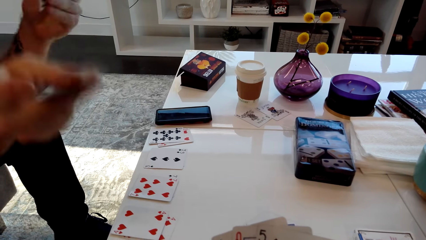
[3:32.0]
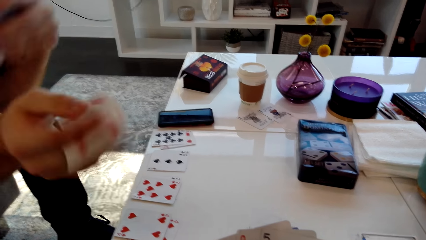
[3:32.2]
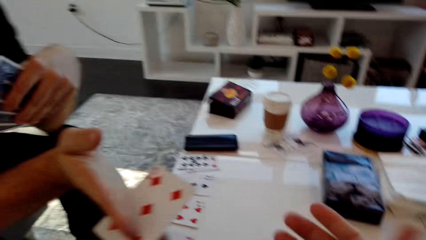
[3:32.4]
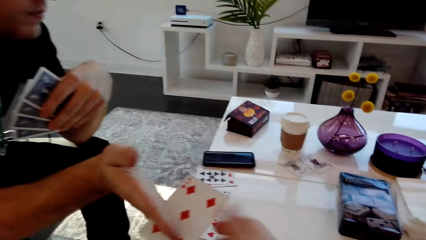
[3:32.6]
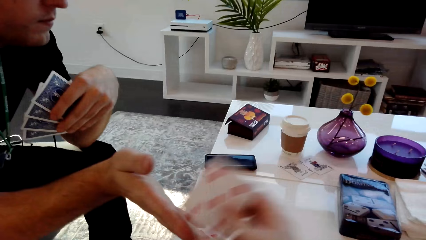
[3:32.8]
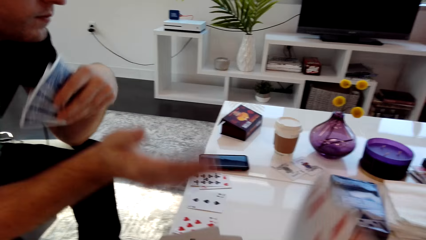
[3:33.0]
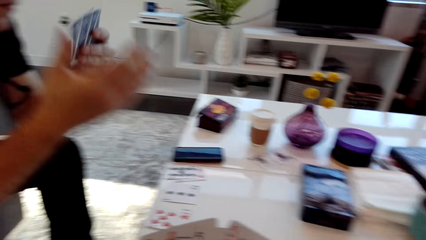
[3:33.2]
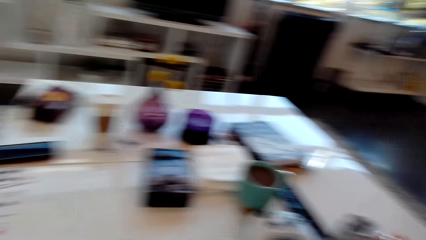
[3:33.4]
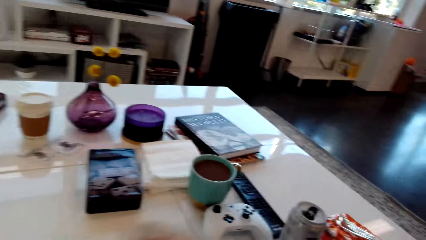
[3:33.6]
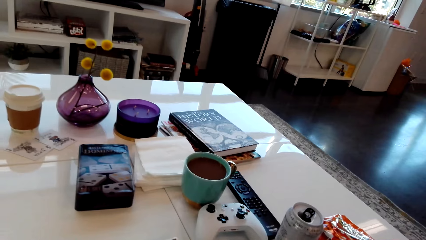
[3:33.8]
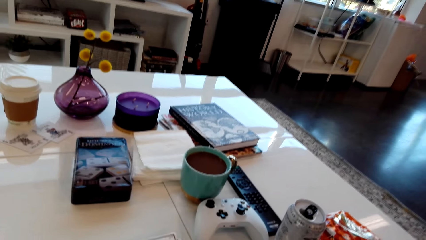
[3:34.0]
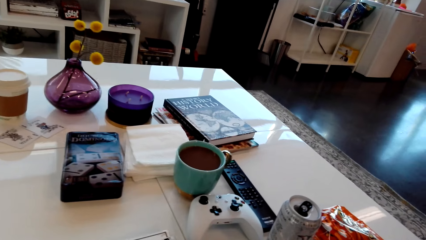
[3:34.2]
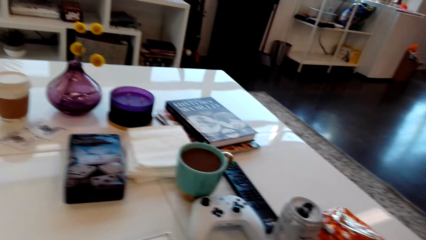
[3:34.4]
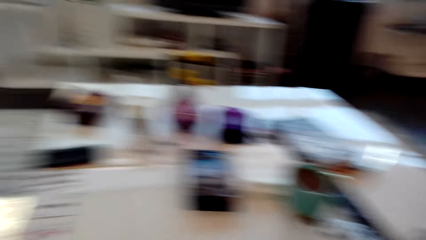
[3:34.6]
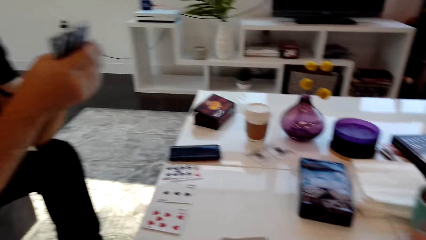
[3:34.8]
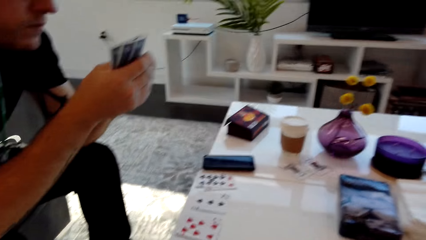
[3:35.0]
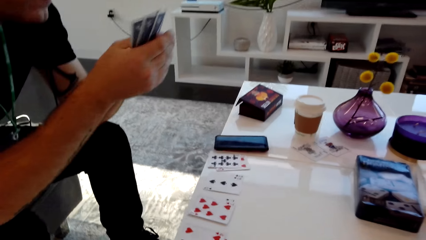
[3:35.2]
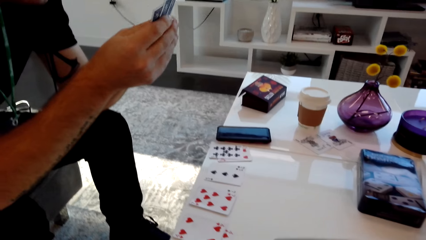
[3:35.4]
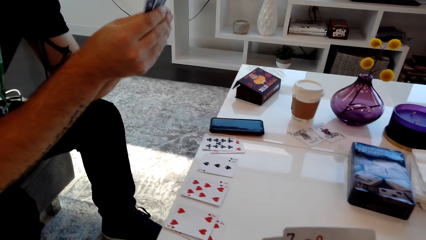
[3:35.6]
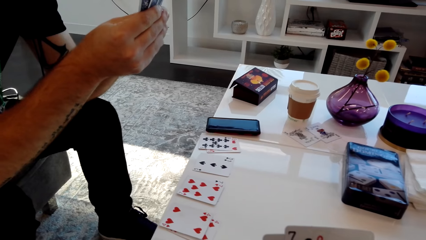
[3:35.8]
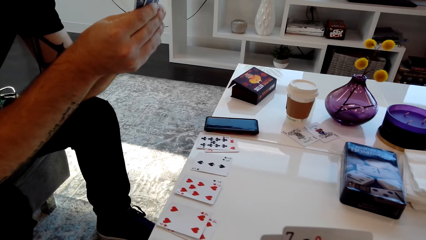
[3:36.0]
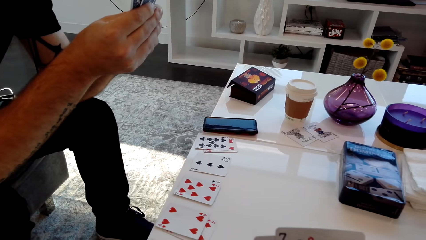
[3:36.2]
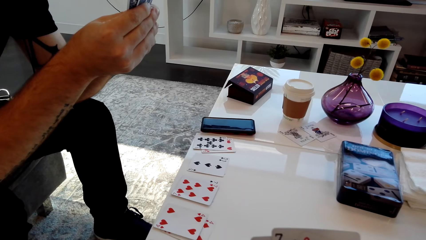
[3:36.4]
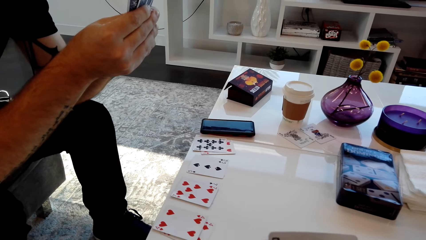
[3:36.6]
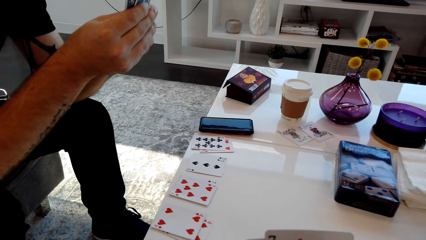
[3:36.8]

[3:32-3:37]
A person passes a card to the camera wearer. The camera wearer picks the card.

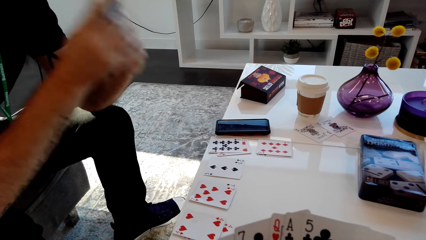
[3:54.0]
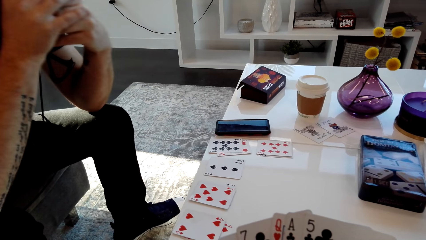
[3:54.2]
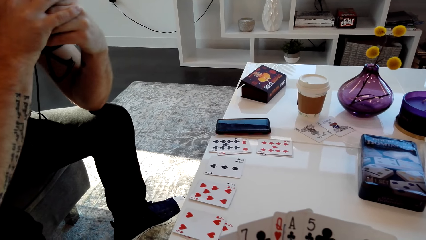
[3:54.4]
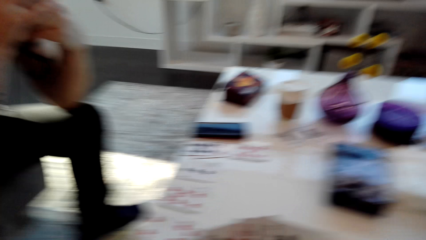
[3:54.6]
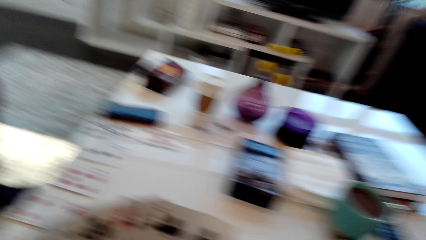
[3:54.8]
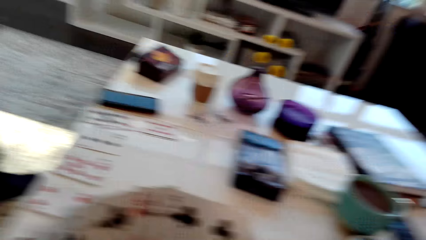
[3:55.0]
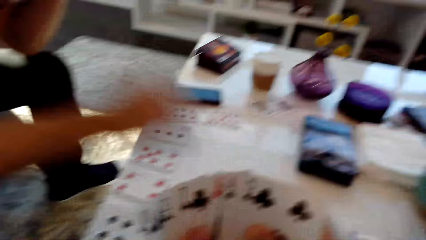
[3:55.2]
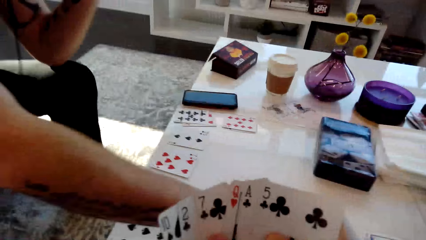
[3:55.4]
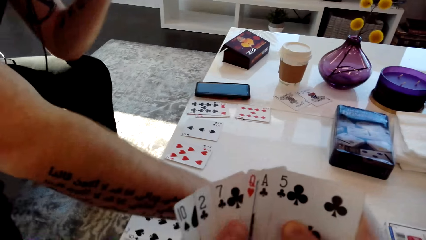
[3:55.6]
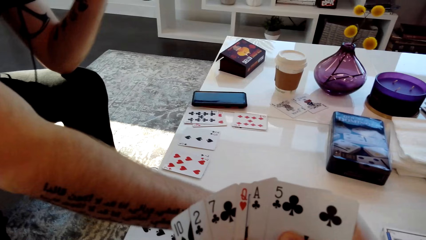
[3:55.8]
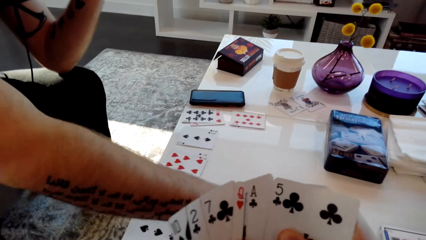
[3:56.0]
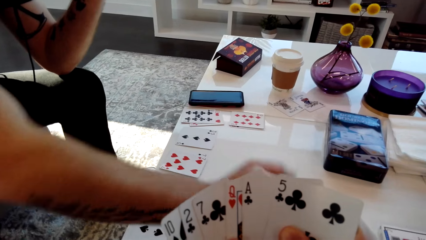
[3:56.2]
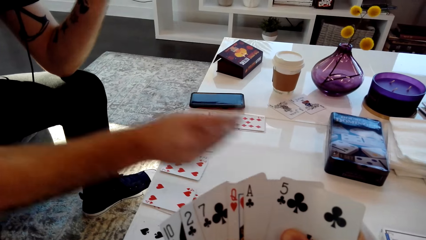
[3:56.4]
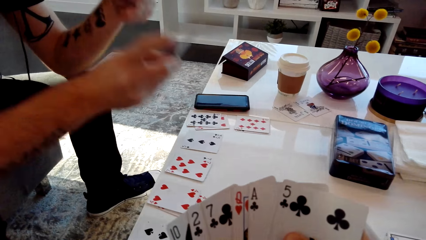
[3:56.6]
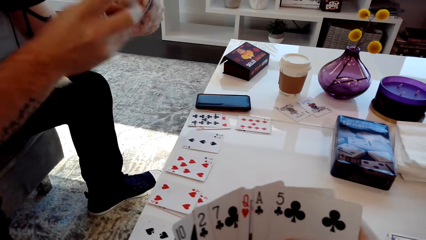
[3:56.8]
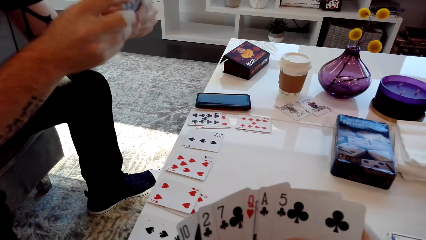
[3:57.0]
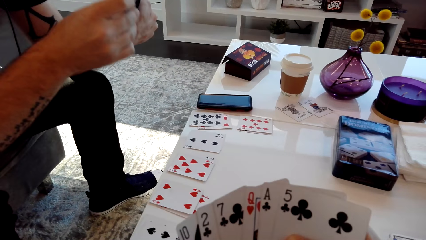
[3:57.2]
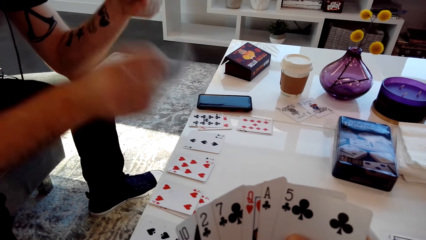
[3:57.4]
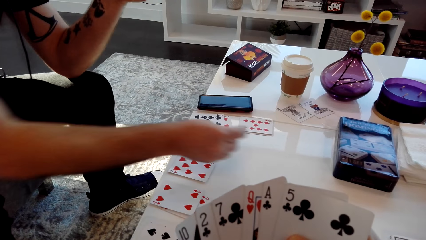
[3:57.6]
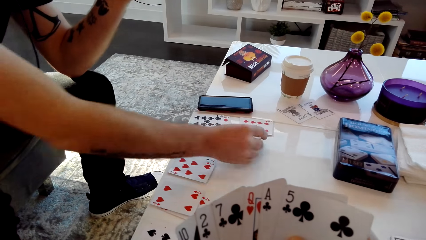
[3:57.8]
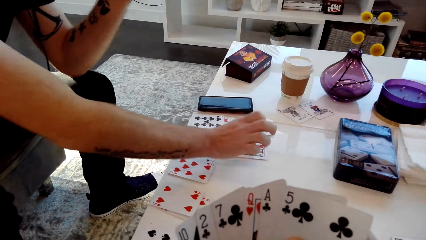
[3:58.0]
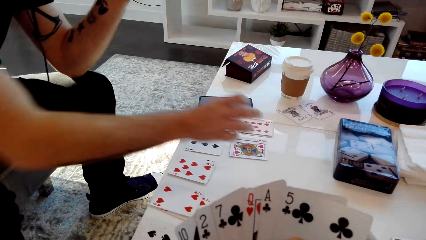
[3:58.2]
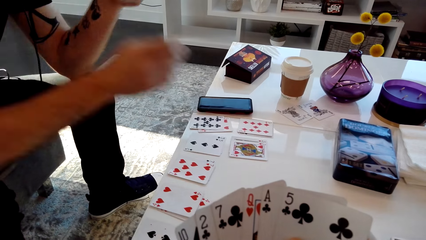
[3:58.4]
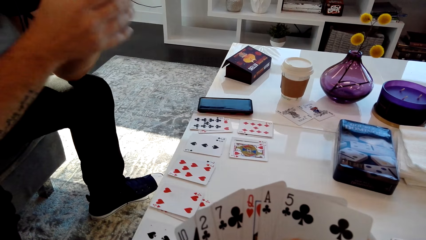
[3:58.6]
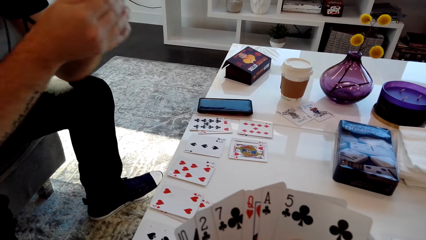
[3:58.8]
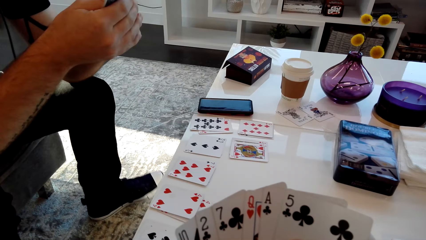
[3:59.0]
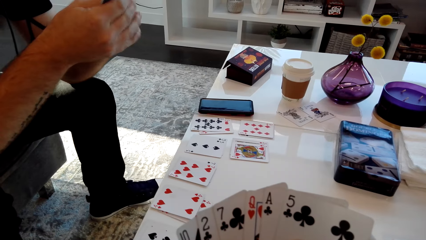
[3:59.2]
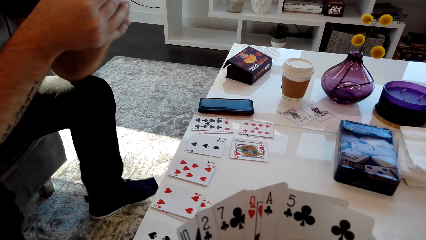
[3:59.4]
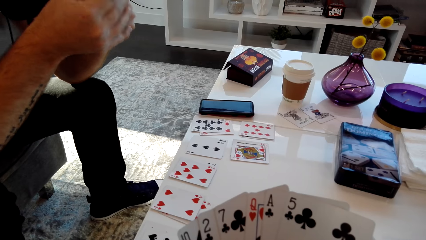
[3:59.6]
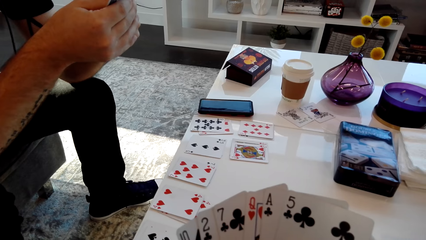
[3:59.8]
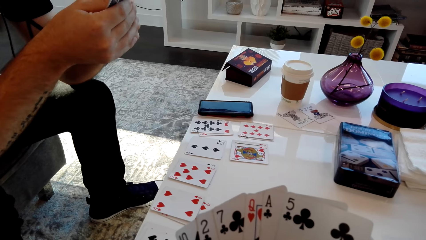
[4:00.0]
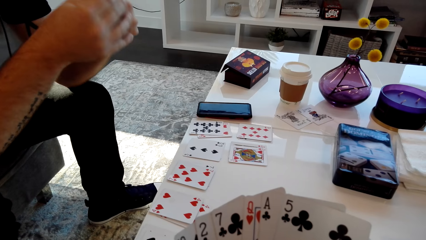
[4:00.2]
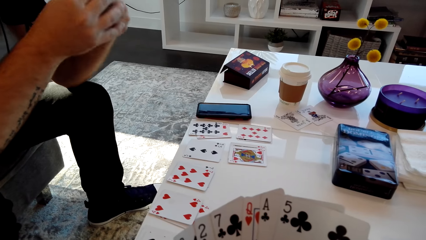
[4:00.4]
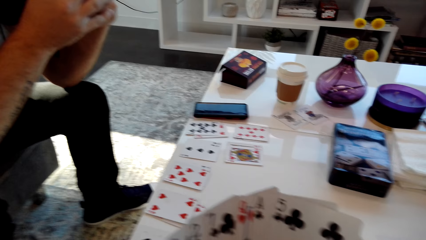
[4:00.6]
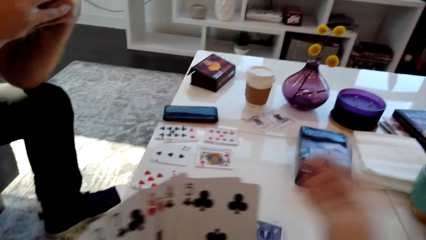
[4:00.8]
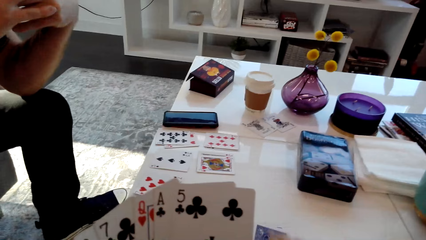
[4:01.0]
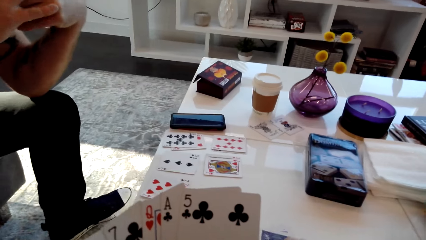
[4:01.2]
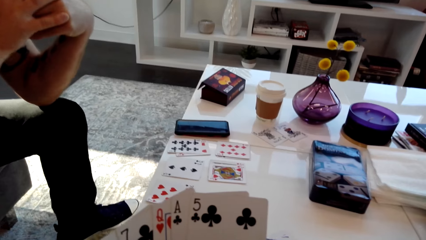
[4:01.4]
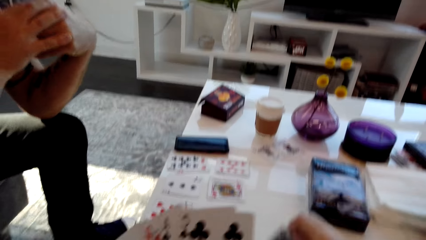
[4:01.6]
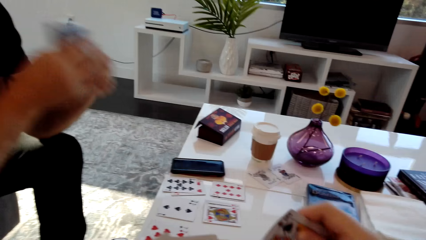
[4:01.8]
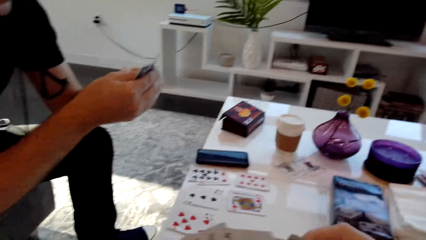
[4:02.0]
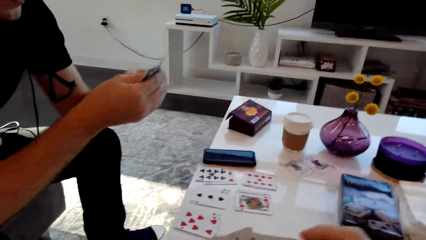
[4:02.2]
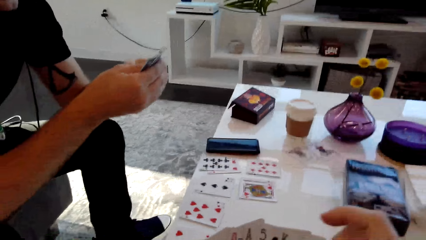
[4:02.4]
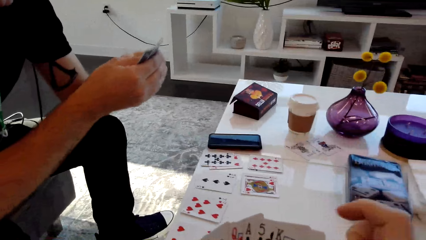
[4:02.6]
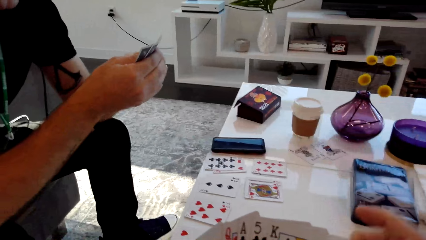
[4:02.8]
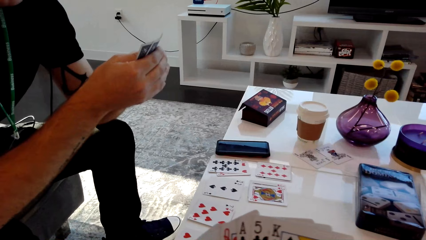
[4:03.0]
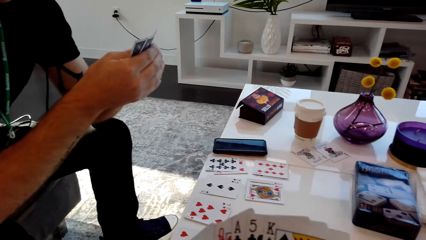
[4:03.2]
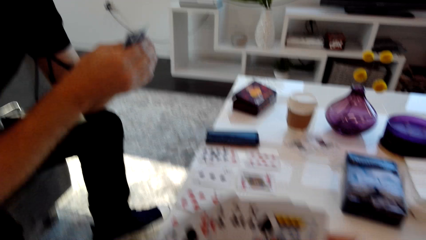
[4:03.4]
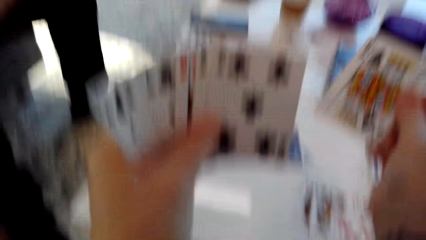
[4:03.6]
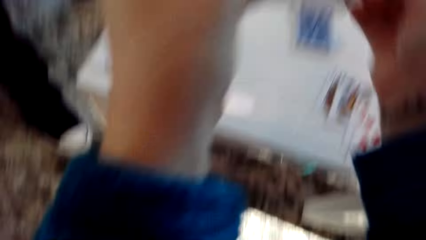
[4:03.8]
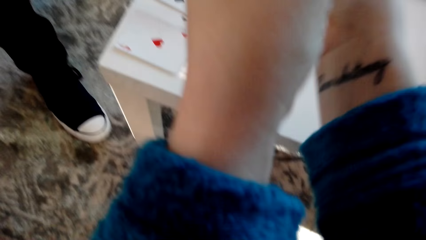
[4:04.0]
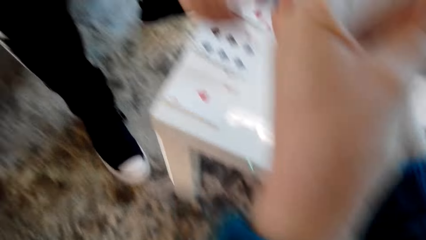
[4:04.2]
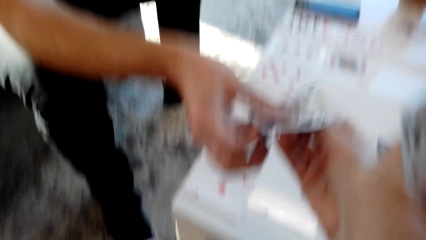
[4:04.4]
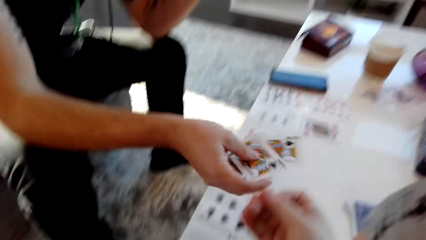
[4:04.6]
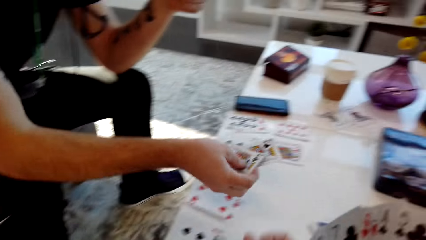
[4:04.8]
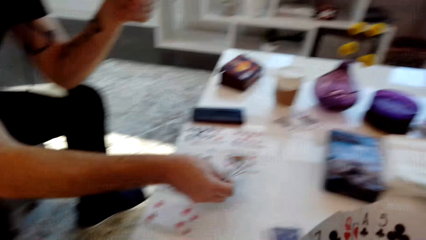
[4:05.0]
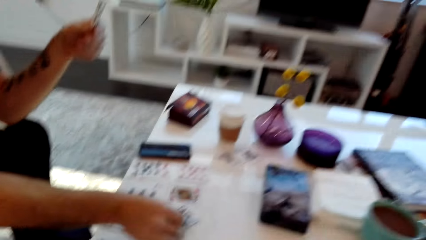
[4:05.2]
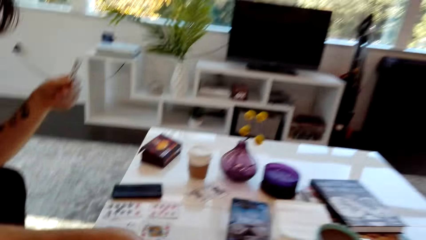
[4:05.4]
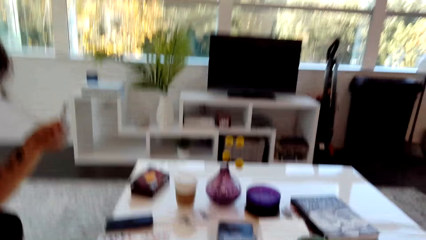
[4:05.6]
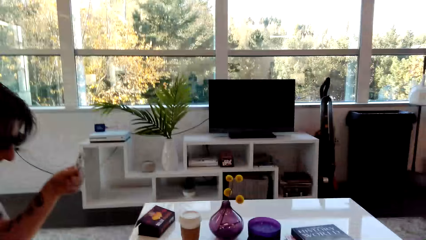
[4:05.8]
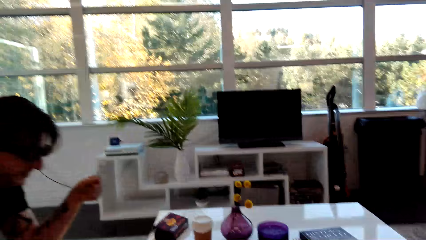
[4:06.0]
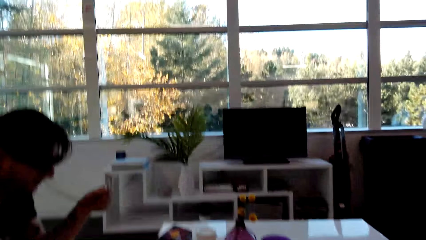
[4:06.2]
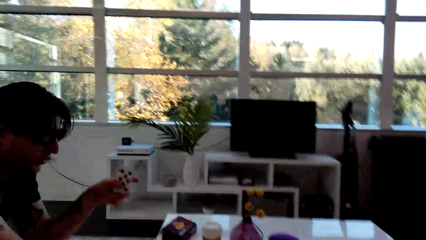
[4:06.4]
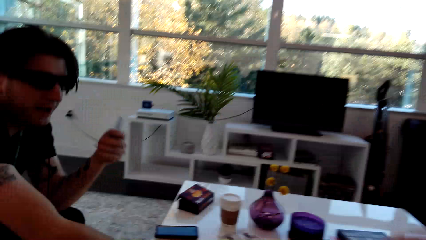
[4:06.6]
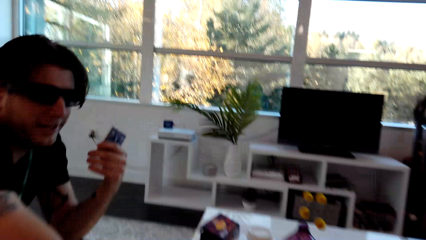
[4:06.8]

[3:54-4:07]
The camera wearer speaks. A man picks a card from the table. The man places the card on the table. The man taps his foot. The camera wearer speaks. The man speaks. The camera wearer moves their arm. The man speaks. The camera wearer hands the cards over. The man grabs the cards. The man places the card on the table. The camera wearer drops the cards and laughs.
